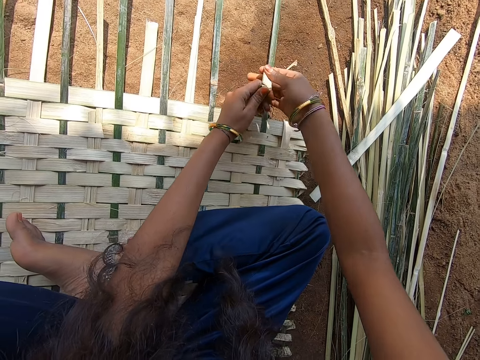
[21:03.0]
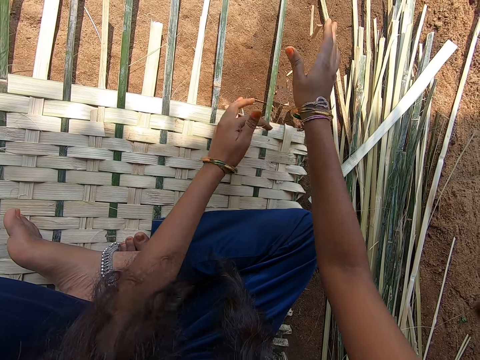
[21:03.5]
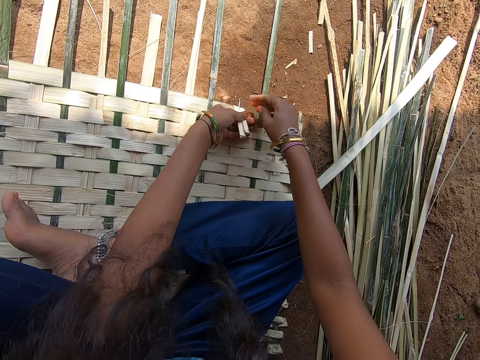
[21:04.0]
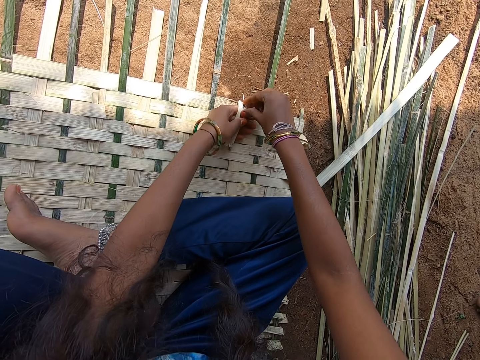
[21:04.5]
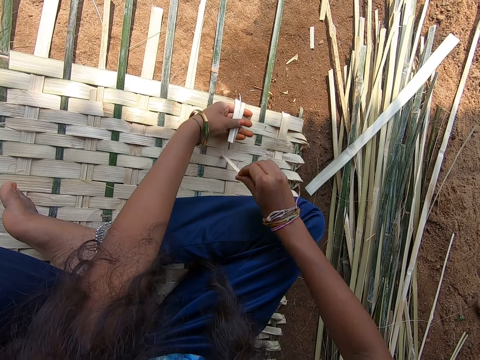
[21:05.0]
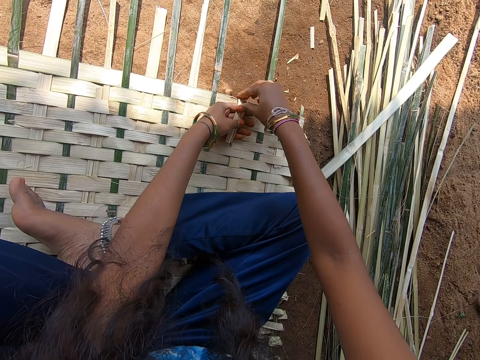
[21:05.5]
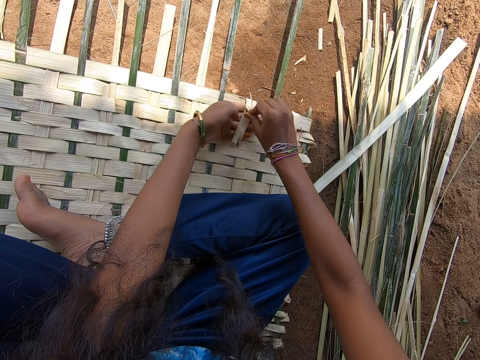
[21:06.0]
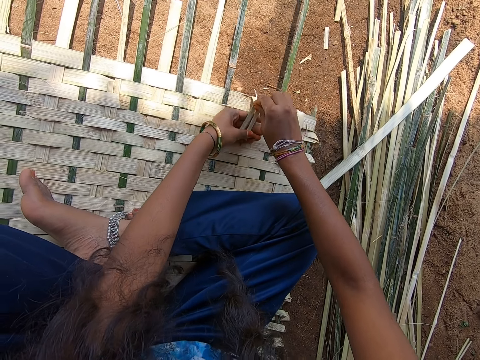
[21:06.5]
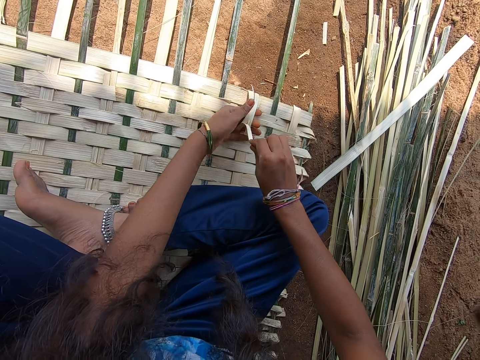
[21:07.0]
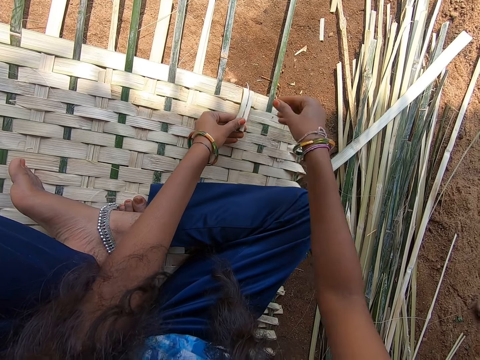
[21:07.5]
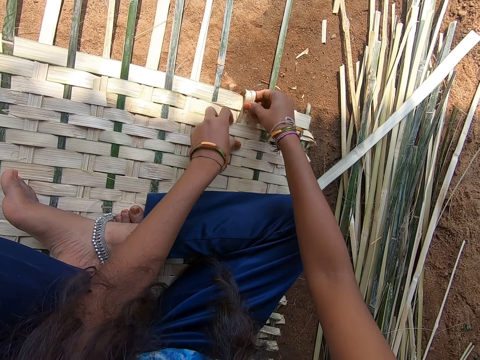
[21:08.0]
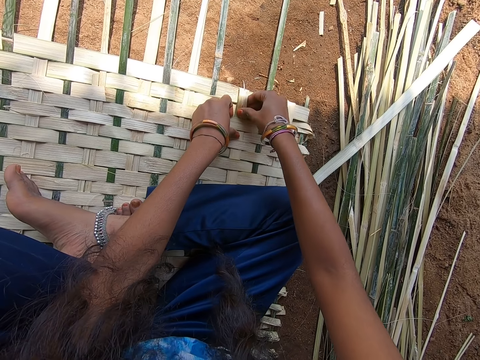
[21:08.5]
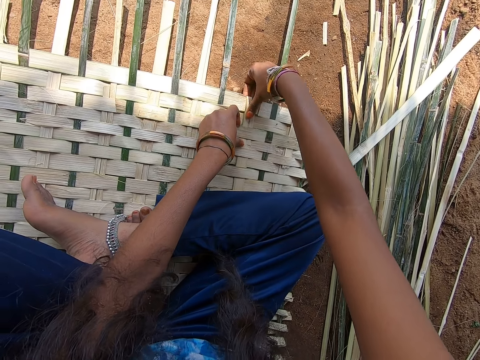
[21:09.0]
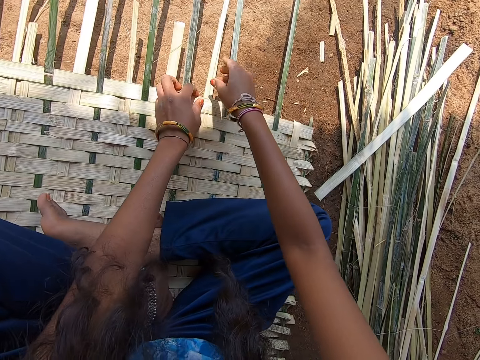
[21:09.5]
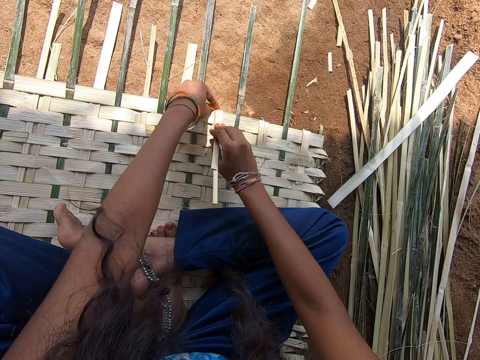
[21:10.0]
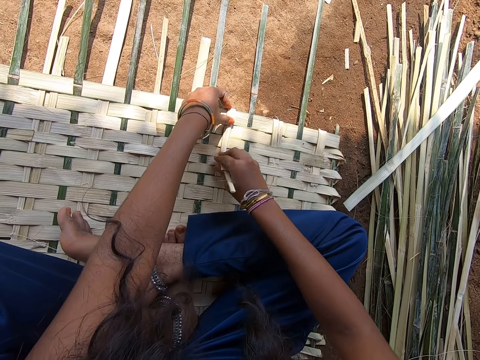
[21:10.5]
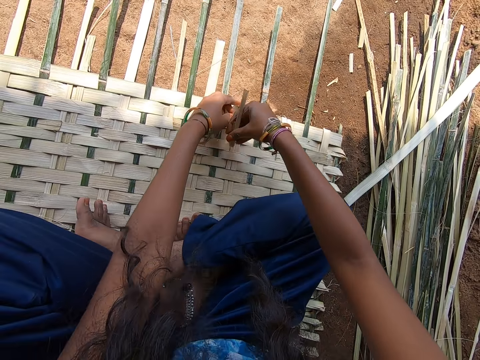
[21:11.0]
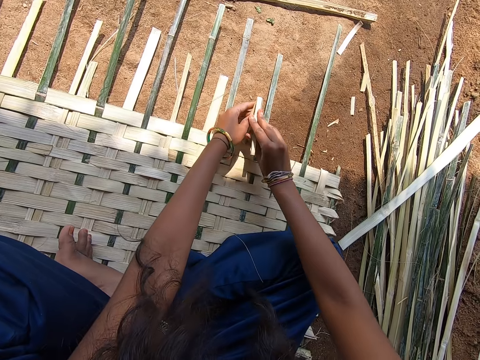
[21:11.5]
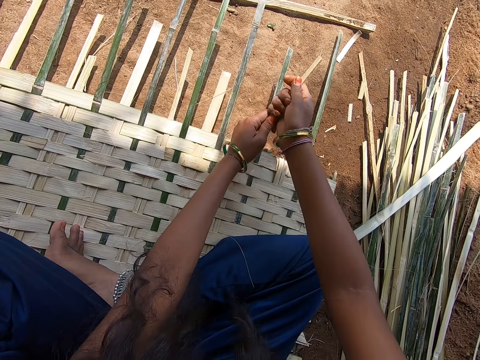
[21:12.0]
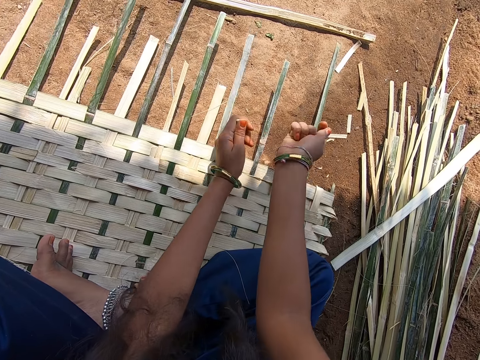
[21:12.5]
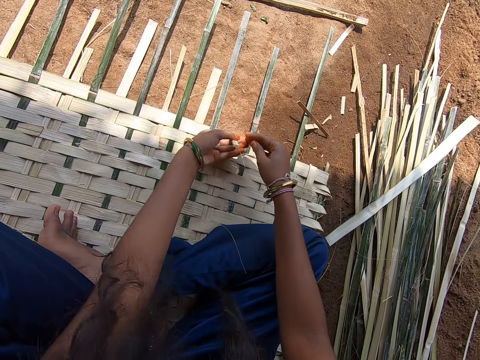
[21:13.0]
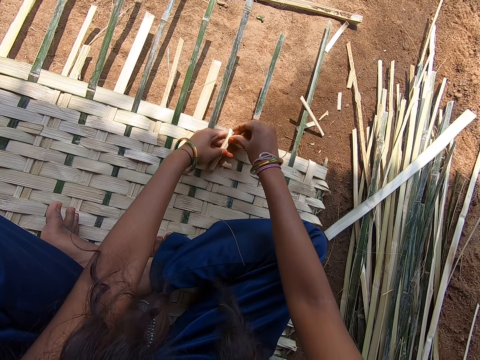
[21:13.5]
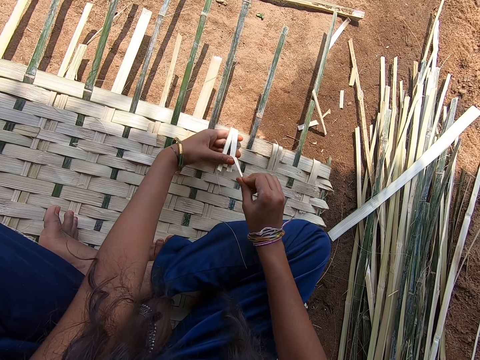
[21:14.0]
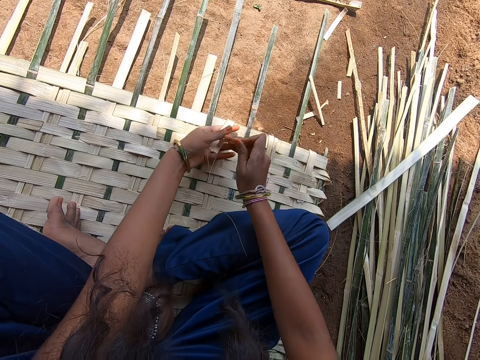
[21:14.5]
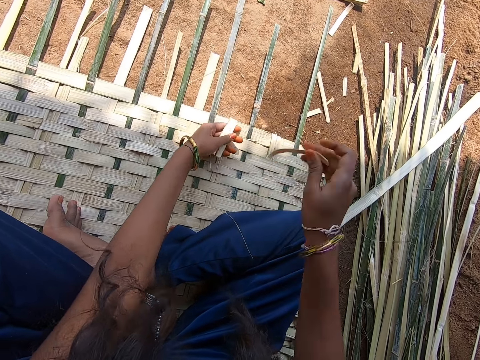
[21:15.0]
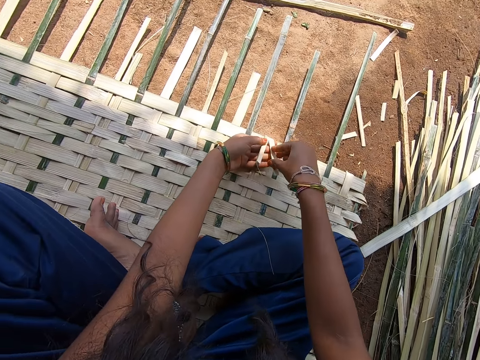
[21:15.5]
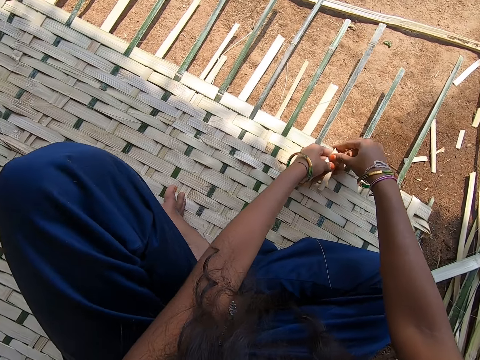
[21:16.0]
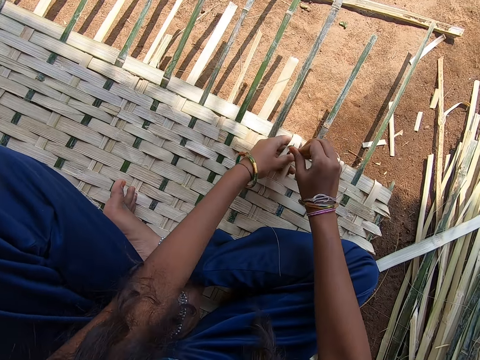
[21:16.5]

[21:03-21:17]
The camera wearer cuts the bamboo strip, drops the bamboo strip on the ground and removes the bamboo strip threads. They intertwine the bamboo strips. They cut the bamboo strip, drop the bamboo strip on the ground and remove the bamboo strip threads.

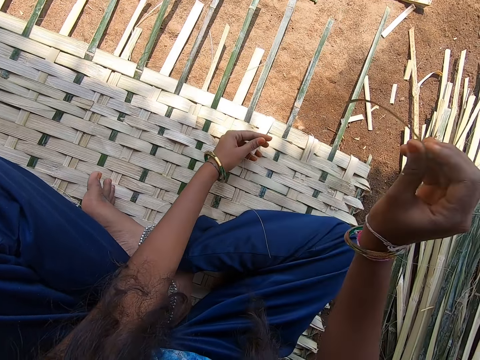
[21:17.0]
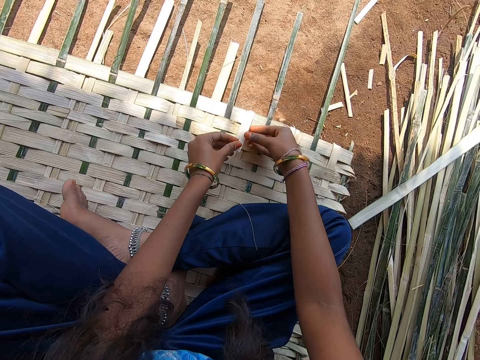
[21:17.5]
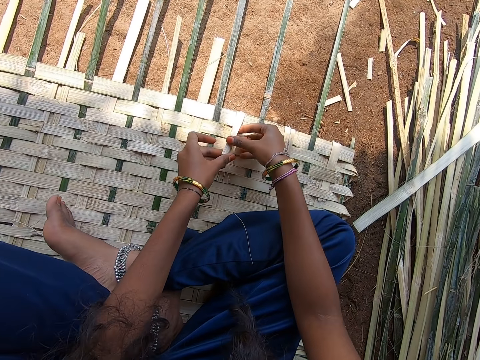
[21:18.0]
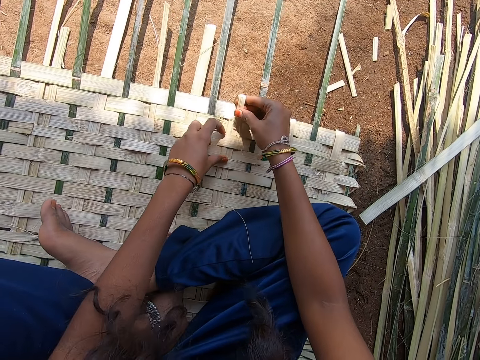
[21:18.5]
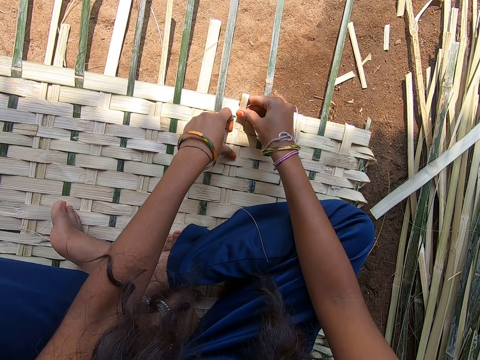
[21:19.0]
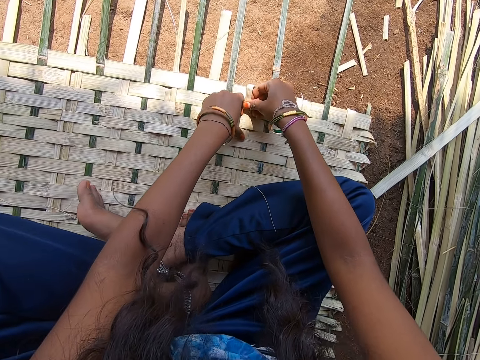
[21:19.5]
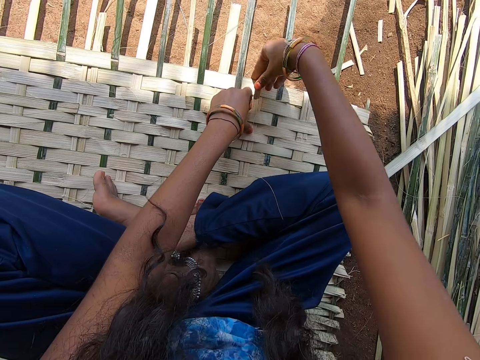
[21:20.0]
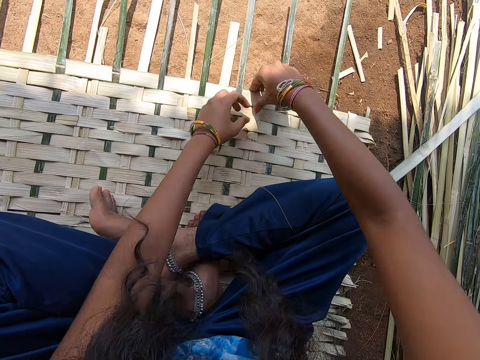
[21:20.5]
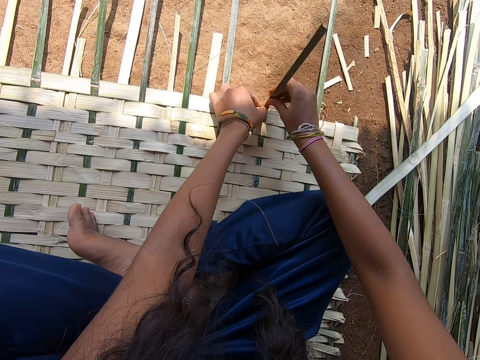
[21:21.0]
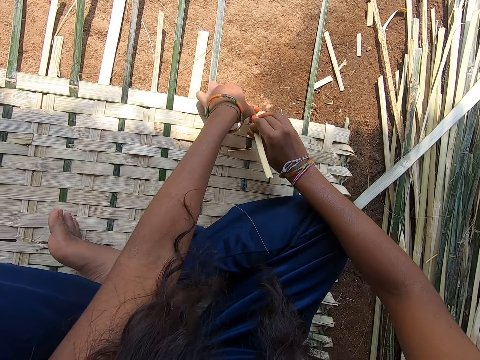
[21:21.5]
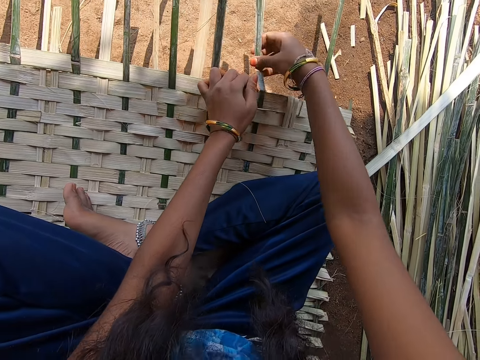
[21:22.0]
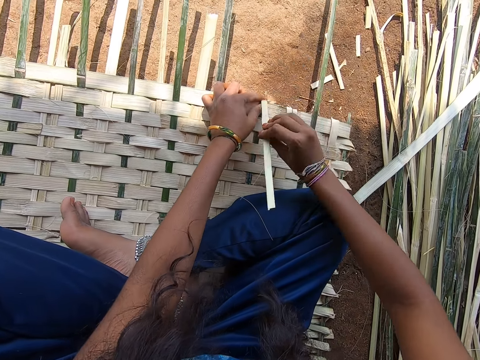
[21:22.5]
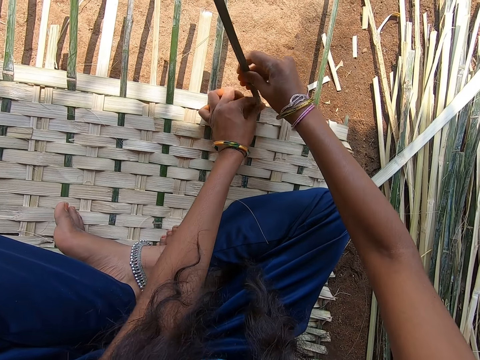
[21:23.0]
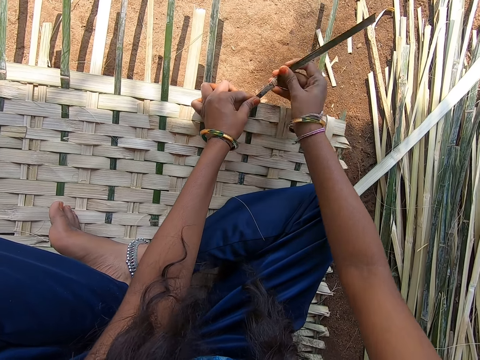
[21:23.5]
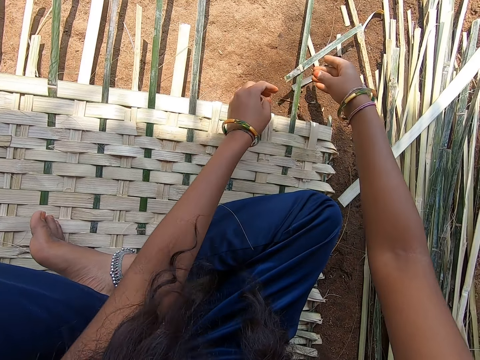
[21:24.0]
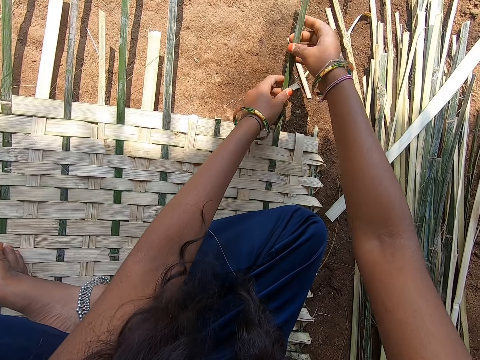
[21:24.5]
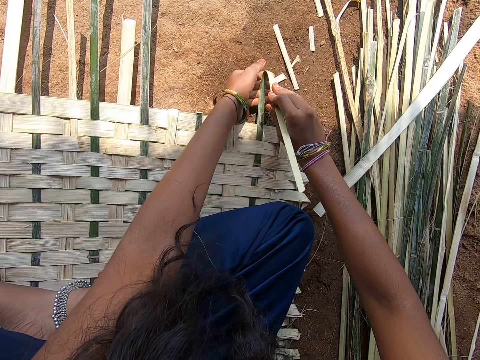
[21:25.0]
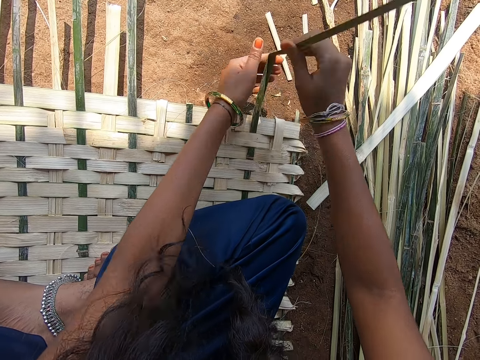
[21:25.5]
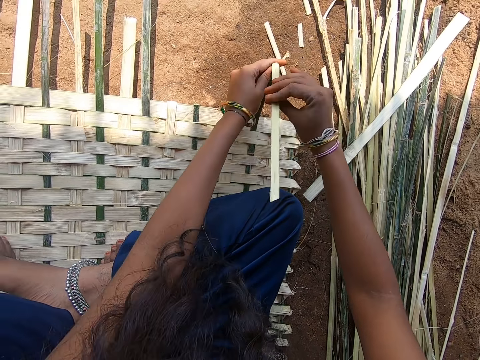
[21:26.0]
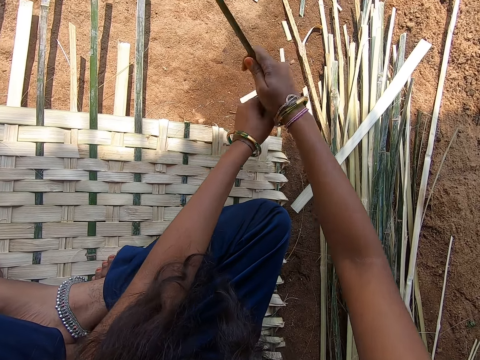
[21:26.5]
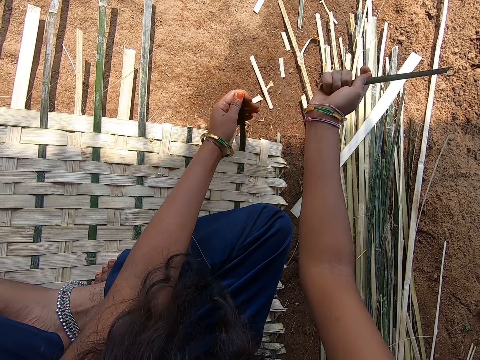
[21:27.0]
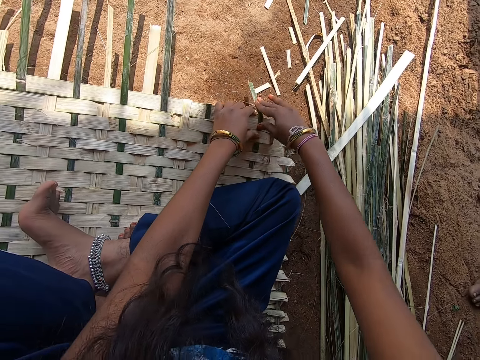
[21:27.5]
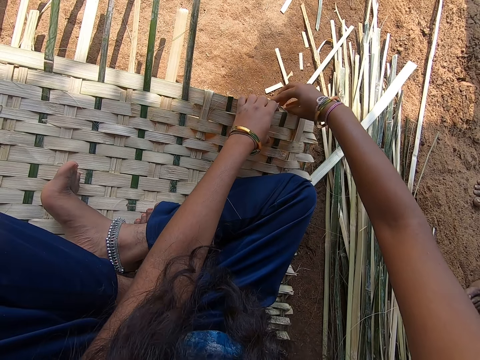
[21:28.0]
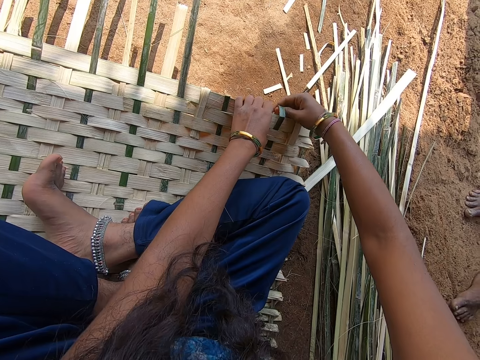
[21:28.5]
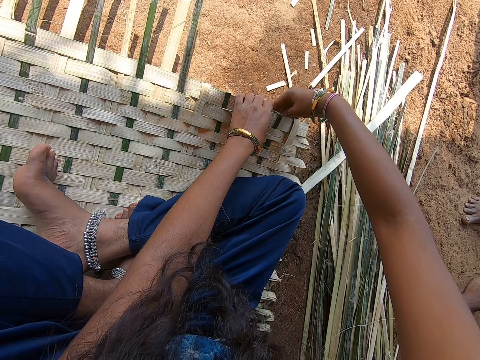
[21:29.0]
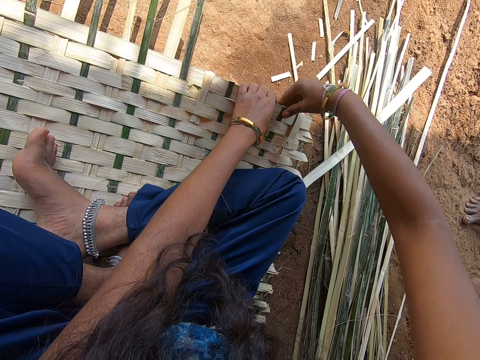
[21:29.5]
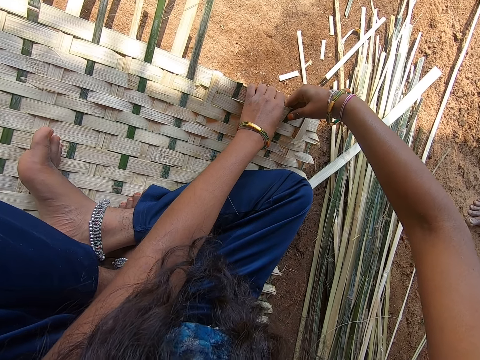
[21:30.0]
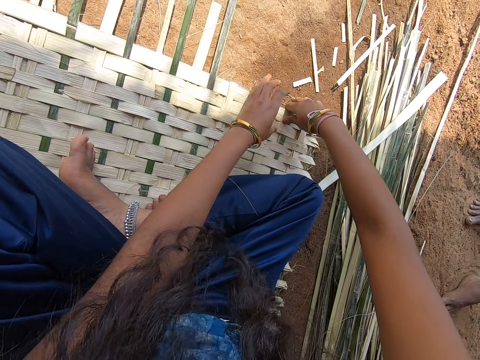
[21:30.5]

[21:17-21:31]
The camera wearer intertwines the bamboo strips. They cut the bamboo strip and drop the bamboo strip on the ground. They cut the bamboo strip and drop the bamboo strip on the ground. They intertwine the bamboo strips.
